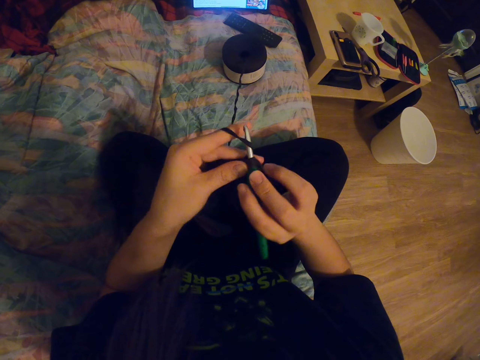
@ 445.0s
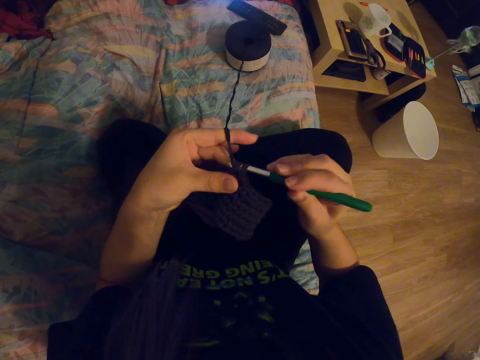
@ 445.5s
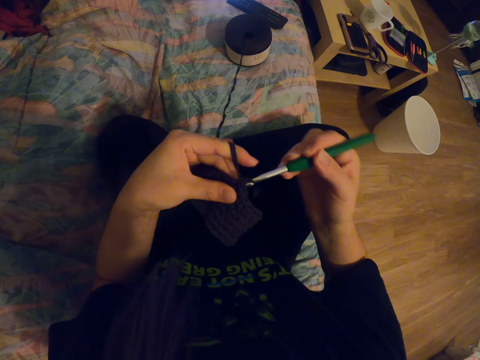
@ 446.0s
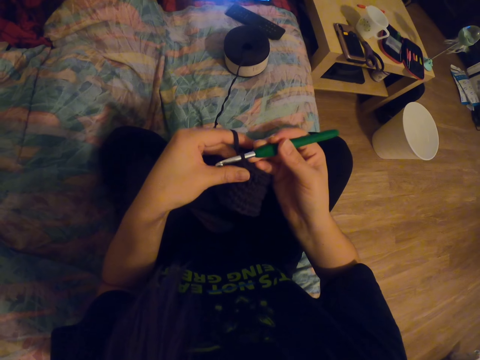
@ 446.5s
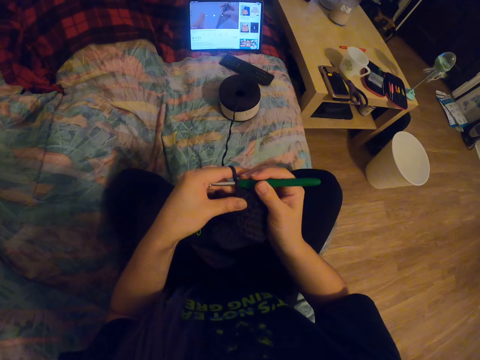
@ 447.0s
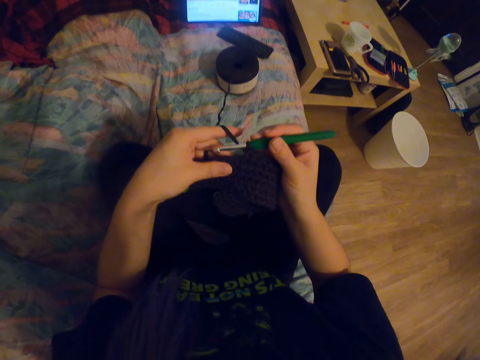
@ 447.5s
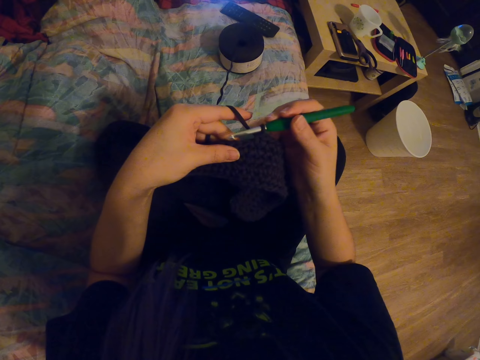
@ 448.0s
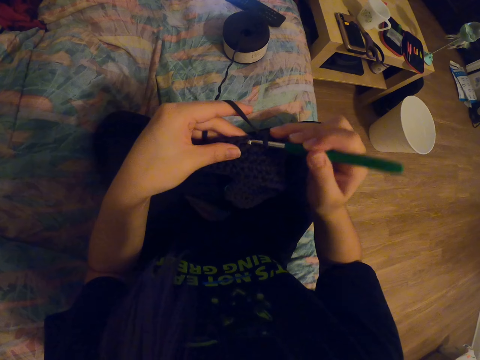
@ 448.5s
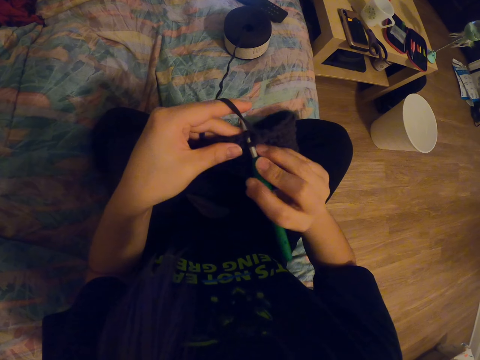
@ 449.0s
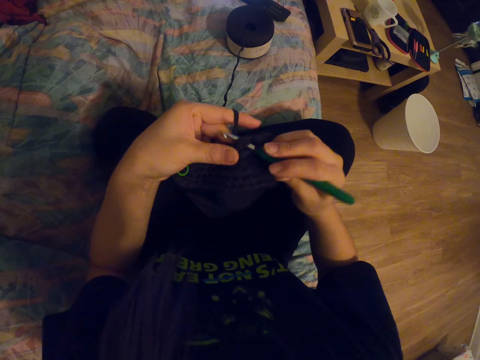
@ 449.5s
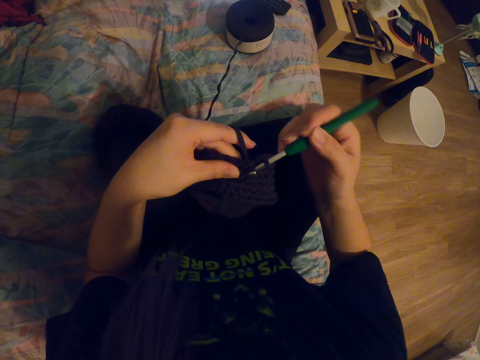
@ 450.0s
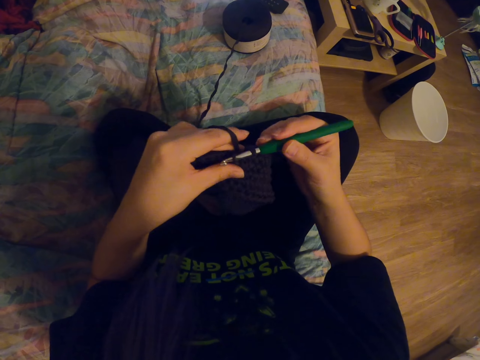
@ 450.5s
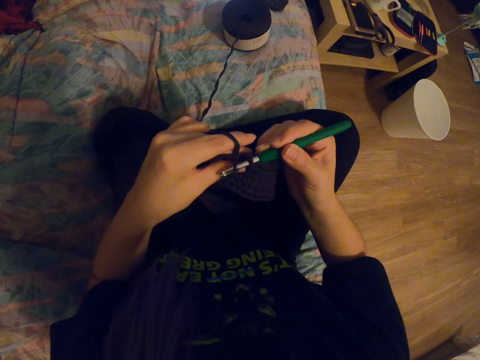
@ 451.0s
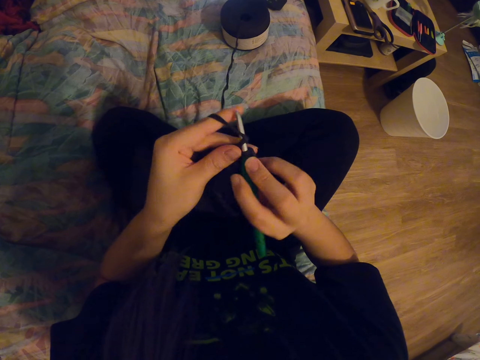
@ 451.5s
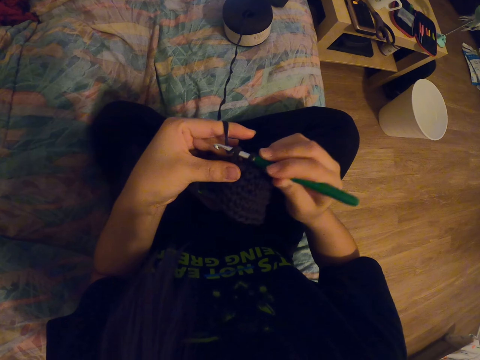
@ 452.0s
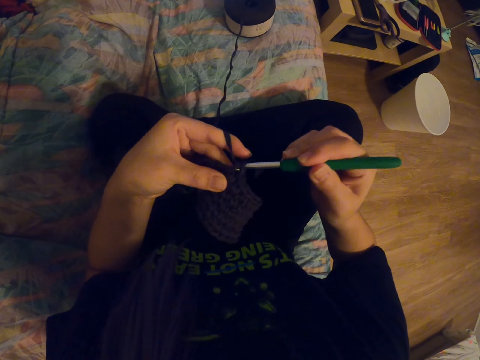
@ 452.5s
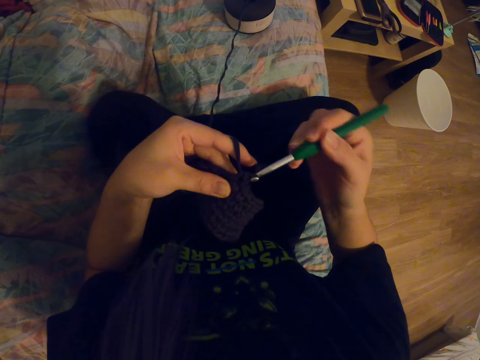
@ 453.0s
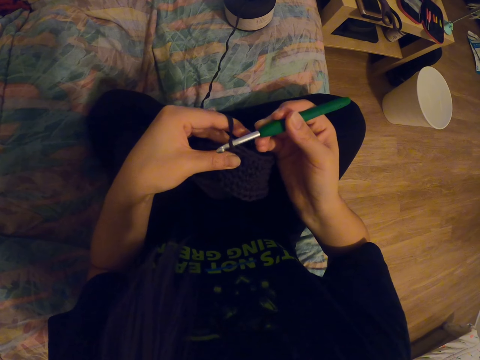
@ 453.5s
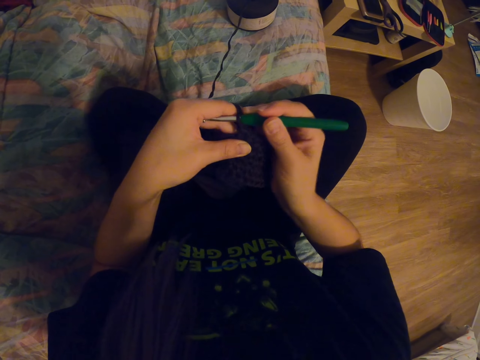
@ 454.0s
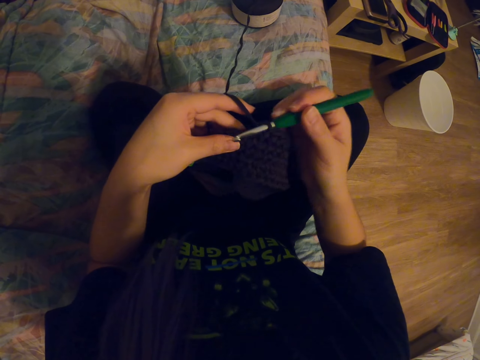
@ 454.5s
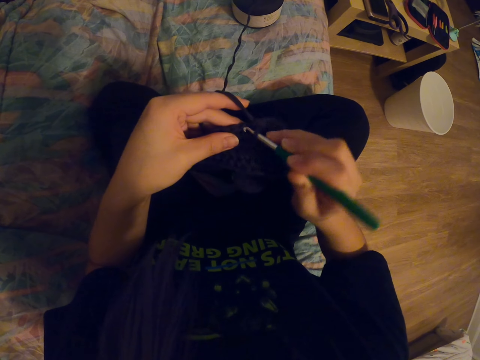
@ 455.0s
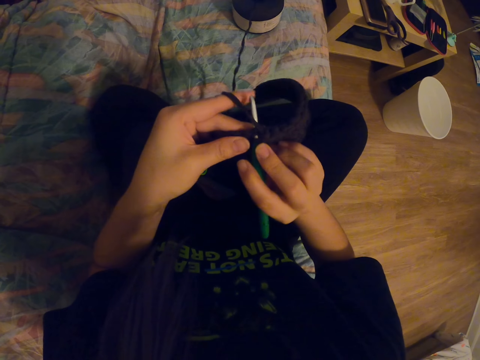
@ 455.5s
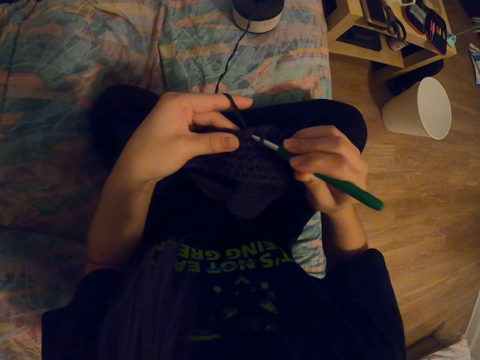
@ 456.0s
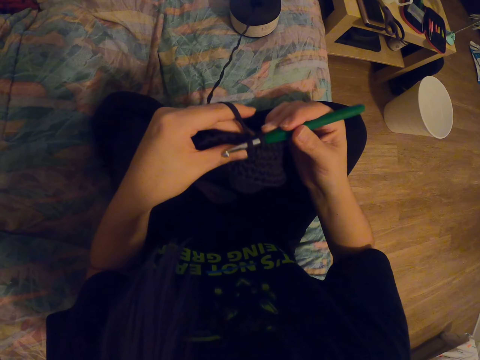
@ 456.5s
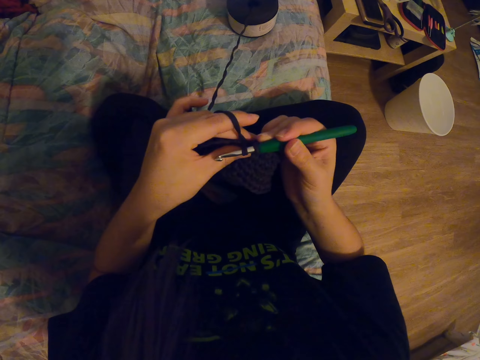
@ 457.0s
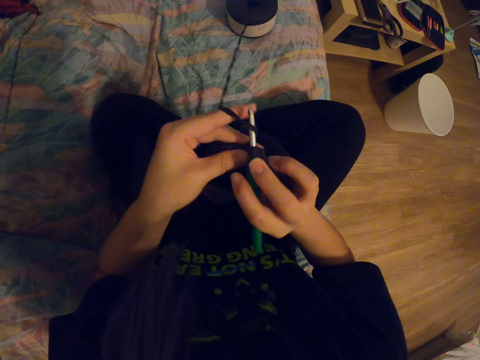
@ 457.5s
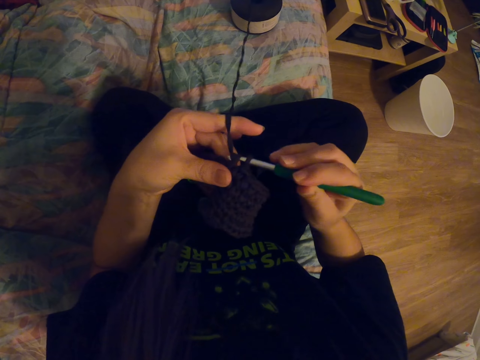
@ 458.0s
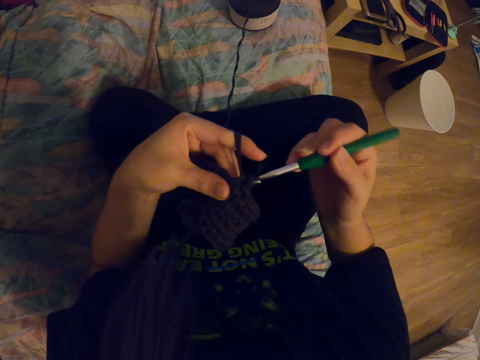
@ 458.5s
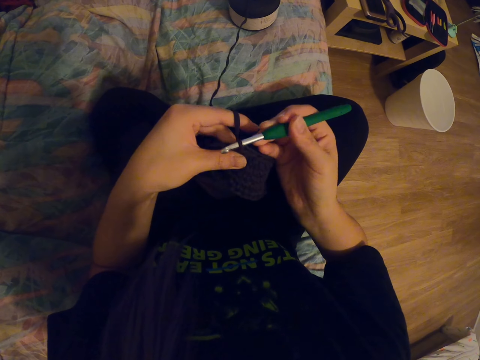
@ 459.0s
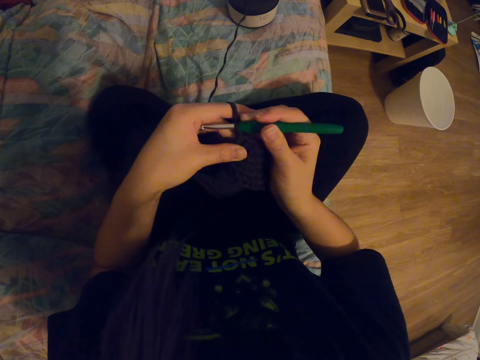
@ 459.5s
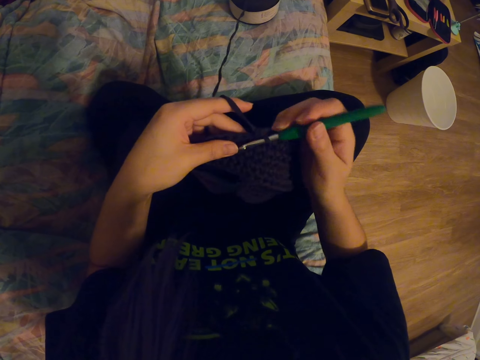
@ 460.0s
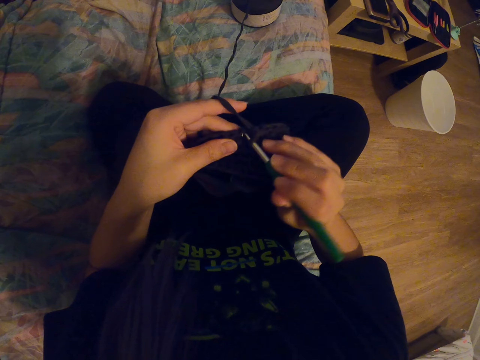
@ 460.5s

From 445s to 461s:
The camera wearer coils a knitting thread on a knitting needle. They knit a fabric with the knitting needle. They coil the knitting thread on the knitting needle. They knit the fabric with the knitting needle. They coil the knitting thread on the knitting needle. They knit the fabric with the knitting needle. They coil the knitting thread on the knitting needle. They knit the fabric with the knitting needle. They coil the knitting thread on the knitting needle. They knit the fabric with the knitting needle.

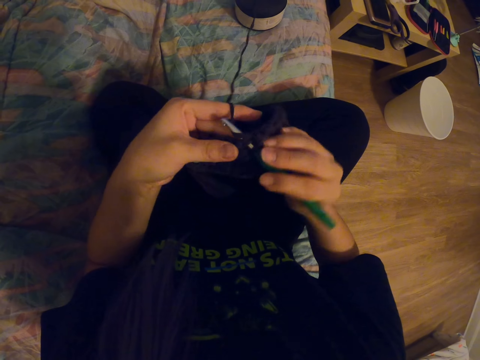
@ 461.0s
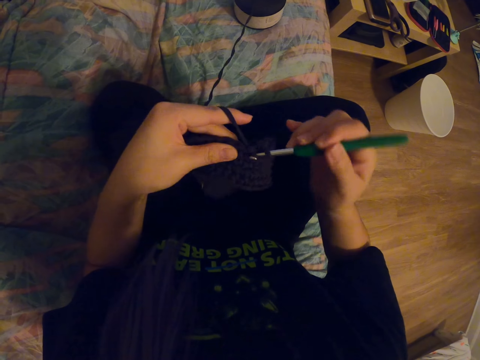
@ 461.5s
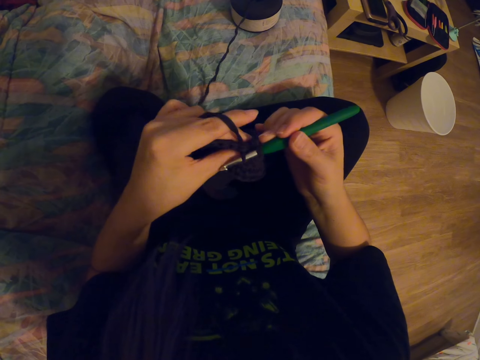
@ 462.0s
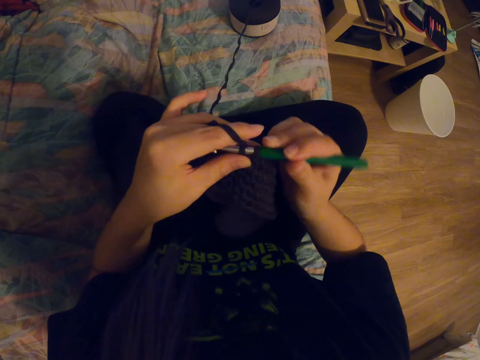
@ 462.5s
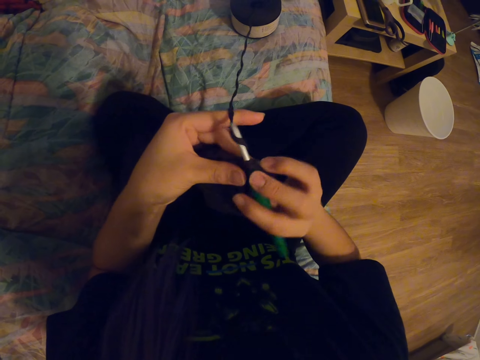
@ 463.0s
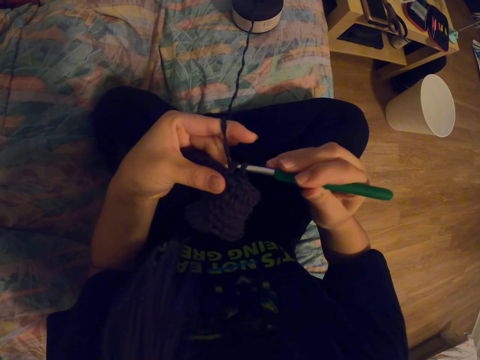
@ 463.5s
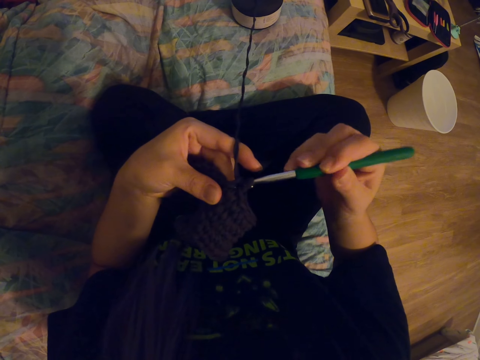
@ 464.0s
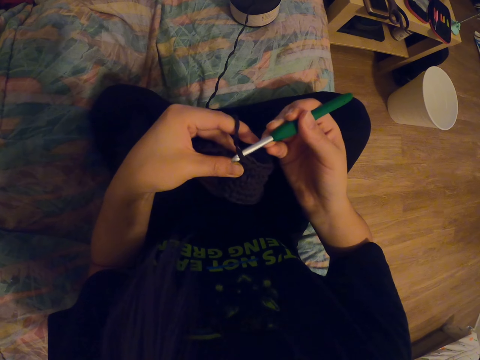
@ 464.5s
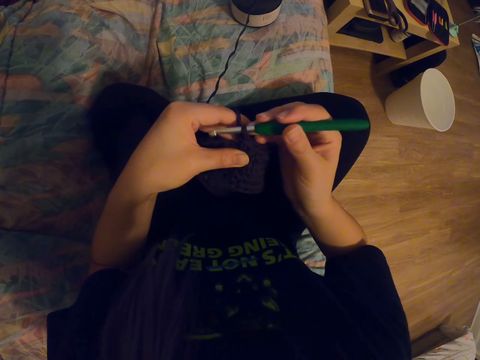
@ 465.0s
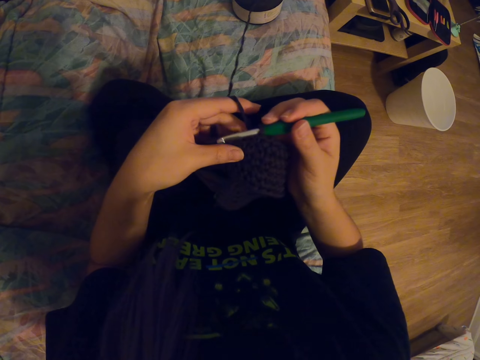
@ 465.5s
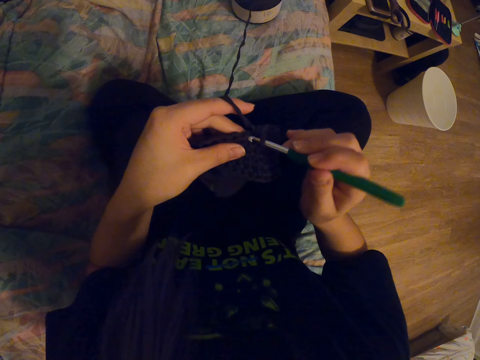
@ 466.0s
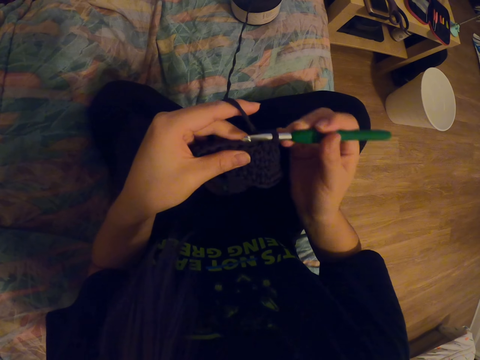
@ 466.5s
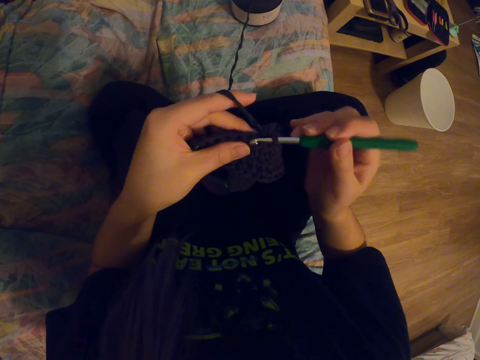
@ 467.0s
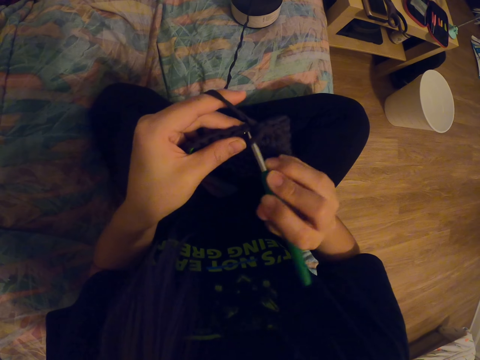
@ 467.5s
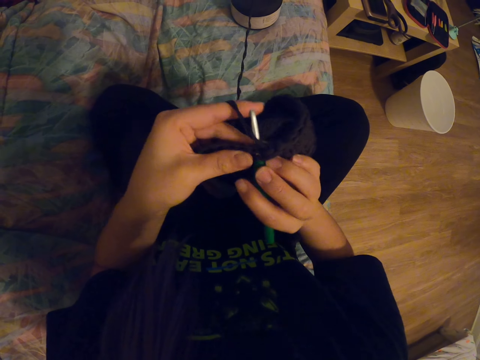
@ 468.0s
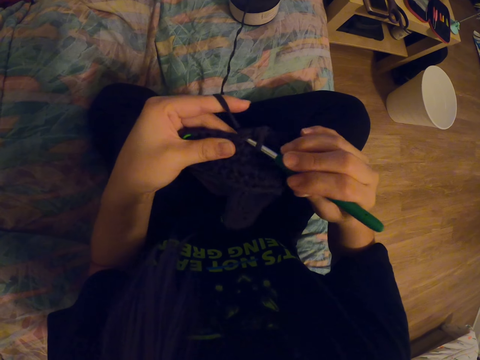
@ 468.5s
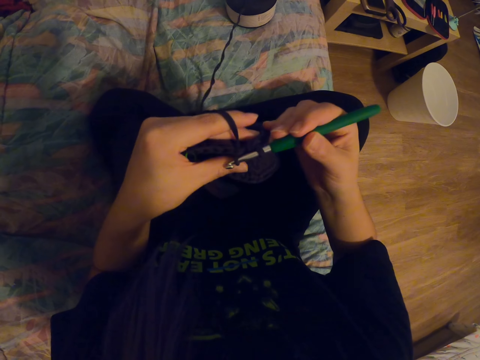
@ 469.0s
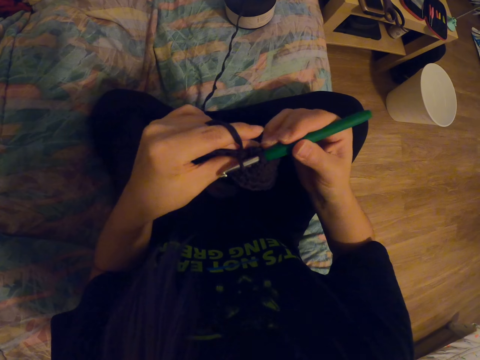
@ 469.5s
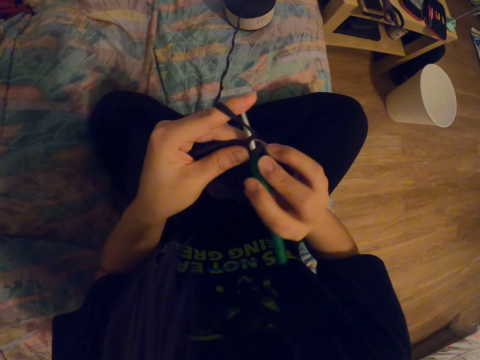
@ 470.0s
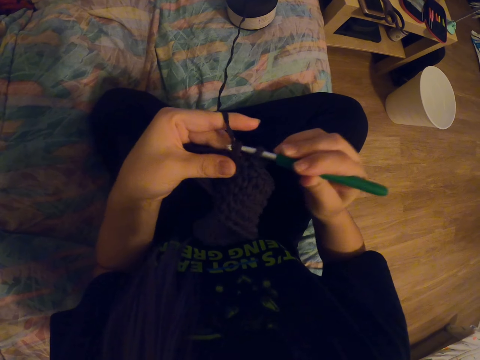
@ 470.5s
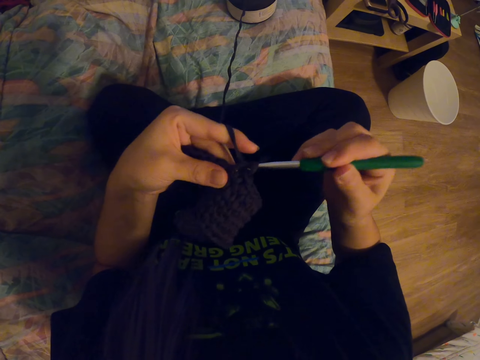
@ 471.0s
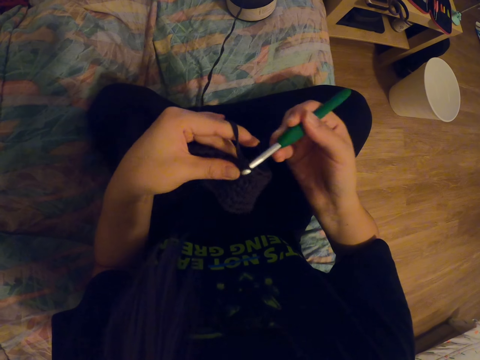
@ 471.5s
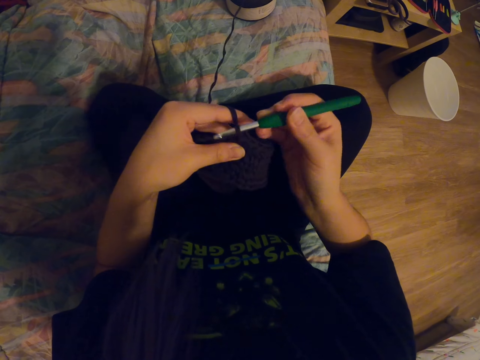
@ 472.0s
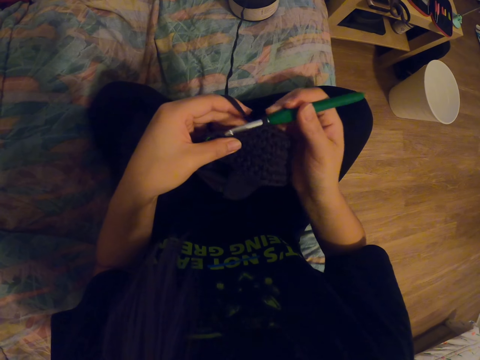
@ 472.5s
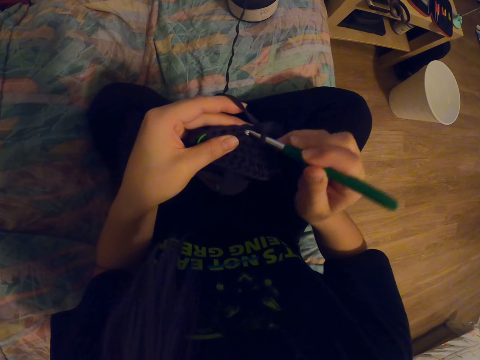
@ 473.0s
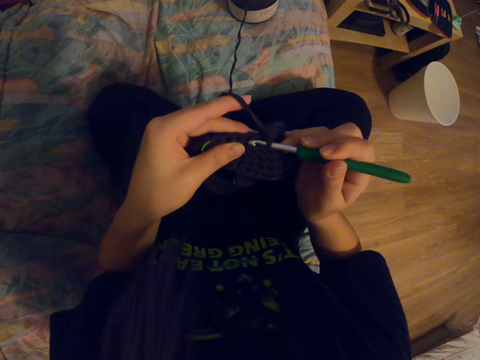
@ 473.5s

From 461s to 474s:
The camera wearer coils a knitting thread on a knitting needle. They knit a fabric with the knitting needle. They coil the knitting thread on the knitting needle. They knit the fabric with the knitting needle. They coil the knitting thread on the knitting needle. They knit the fabric with the knitting needle. They coil the knitting thread on the knitting needle. They knit the fabric with the knitting needle.
